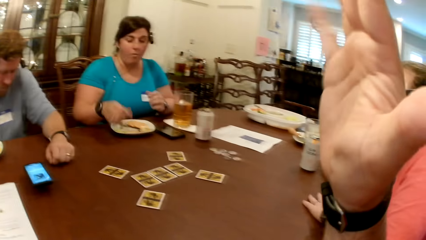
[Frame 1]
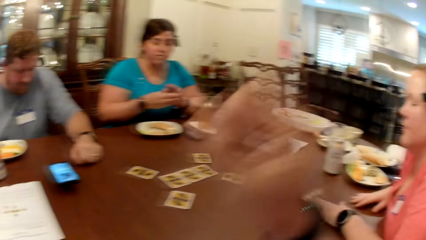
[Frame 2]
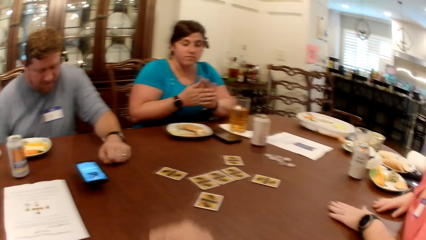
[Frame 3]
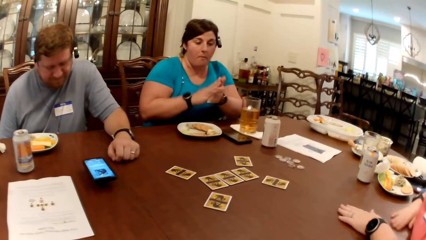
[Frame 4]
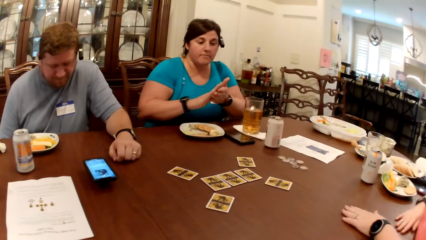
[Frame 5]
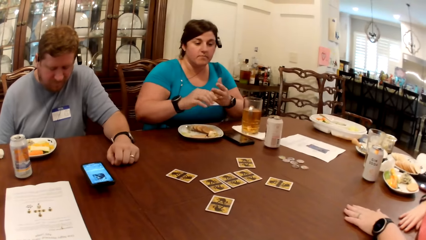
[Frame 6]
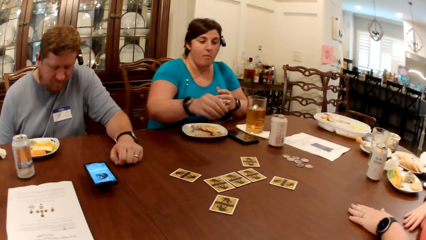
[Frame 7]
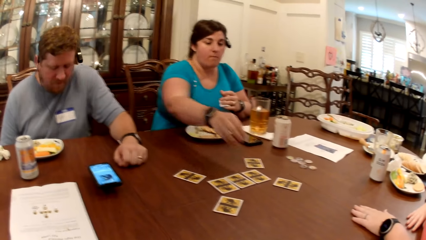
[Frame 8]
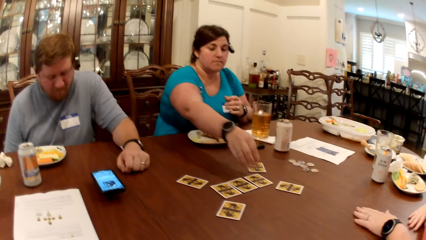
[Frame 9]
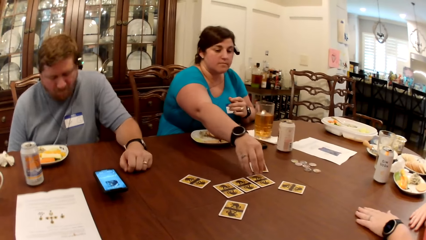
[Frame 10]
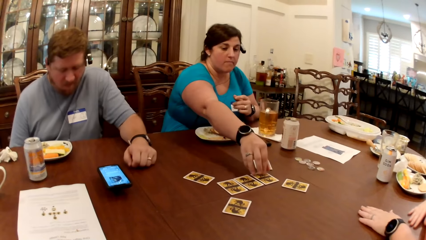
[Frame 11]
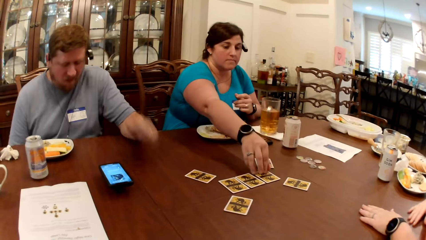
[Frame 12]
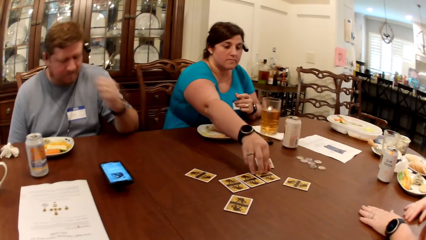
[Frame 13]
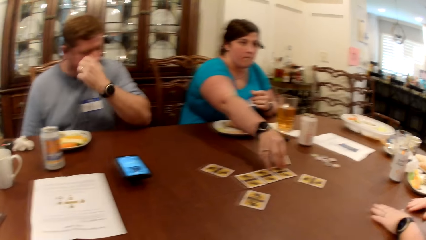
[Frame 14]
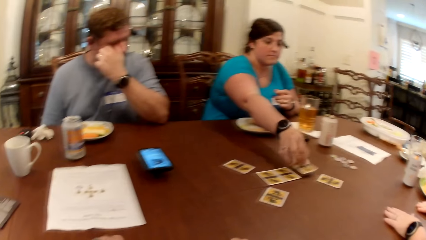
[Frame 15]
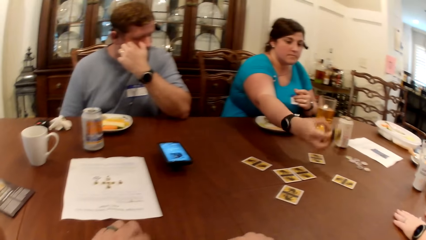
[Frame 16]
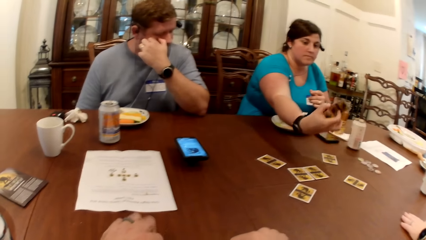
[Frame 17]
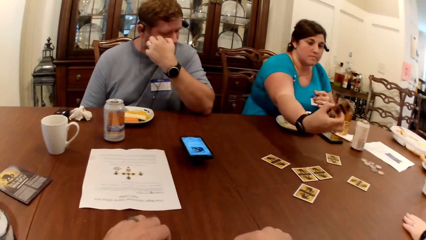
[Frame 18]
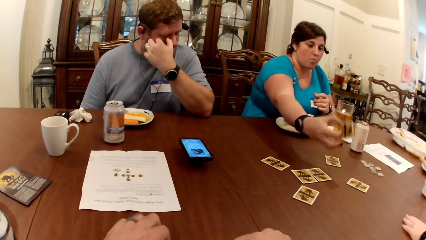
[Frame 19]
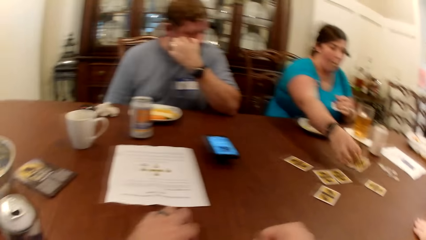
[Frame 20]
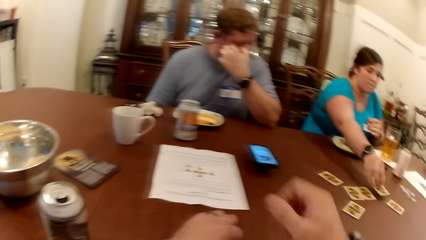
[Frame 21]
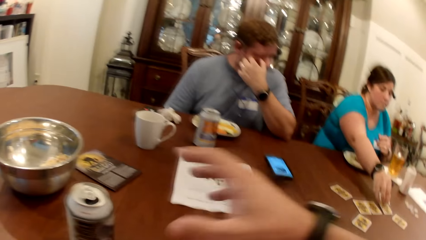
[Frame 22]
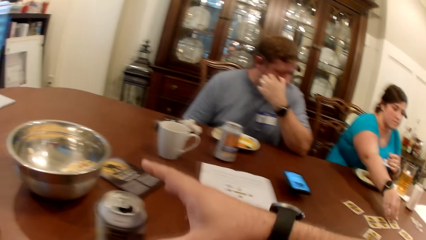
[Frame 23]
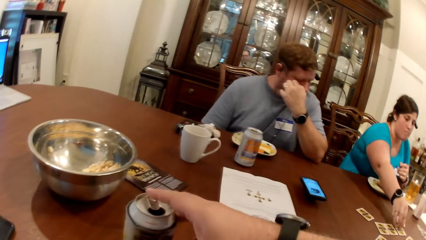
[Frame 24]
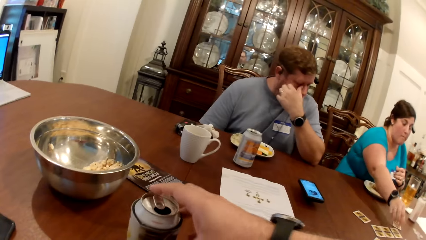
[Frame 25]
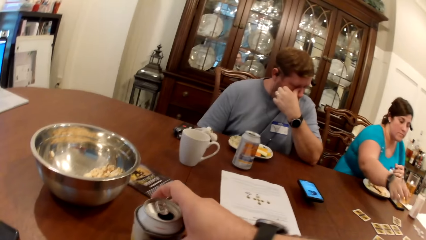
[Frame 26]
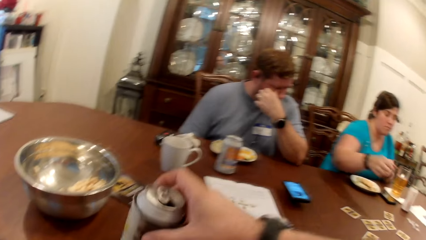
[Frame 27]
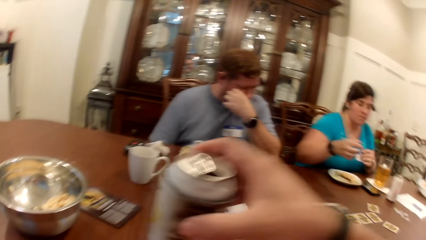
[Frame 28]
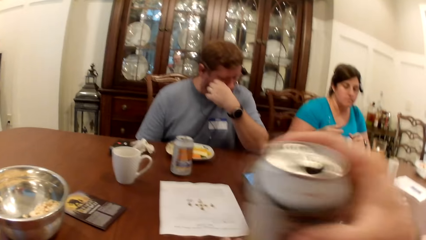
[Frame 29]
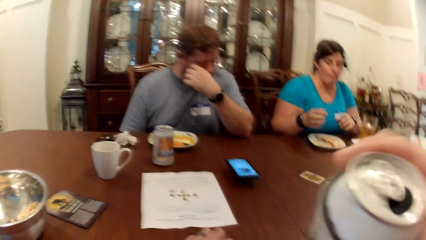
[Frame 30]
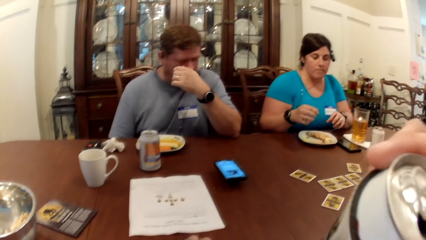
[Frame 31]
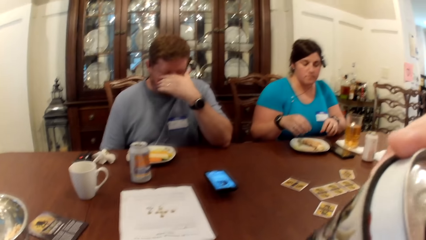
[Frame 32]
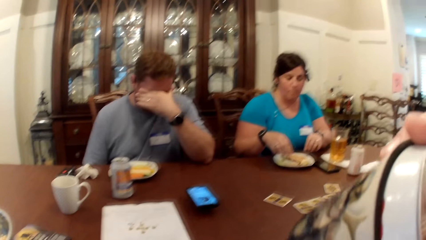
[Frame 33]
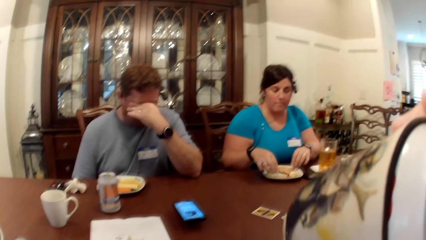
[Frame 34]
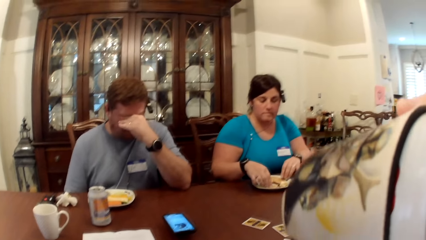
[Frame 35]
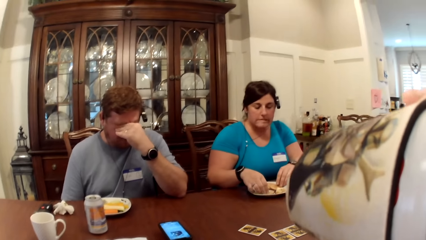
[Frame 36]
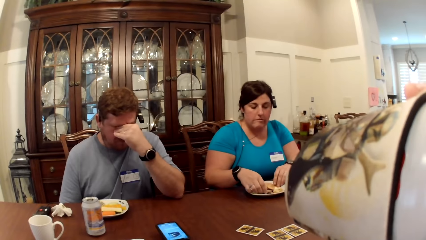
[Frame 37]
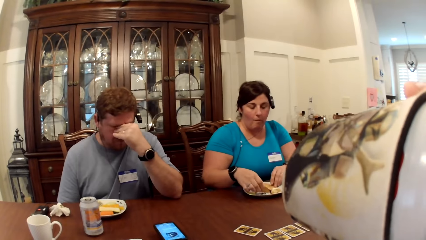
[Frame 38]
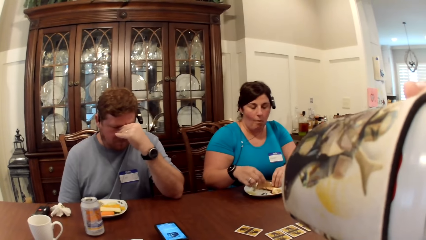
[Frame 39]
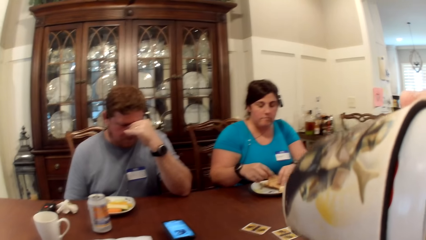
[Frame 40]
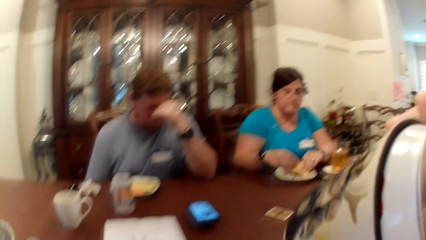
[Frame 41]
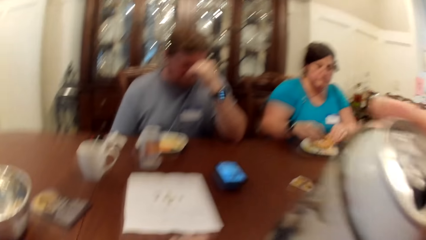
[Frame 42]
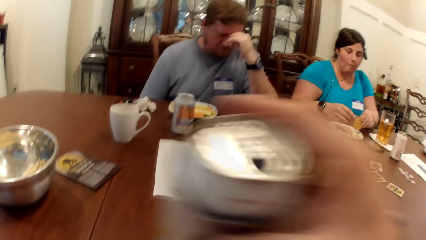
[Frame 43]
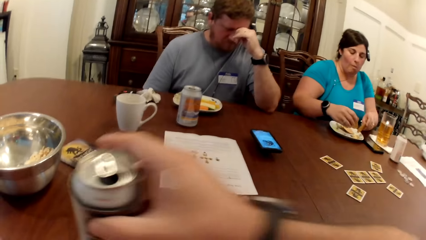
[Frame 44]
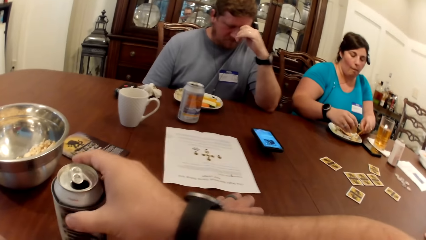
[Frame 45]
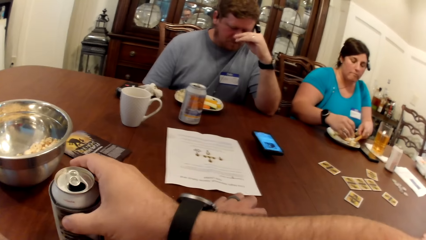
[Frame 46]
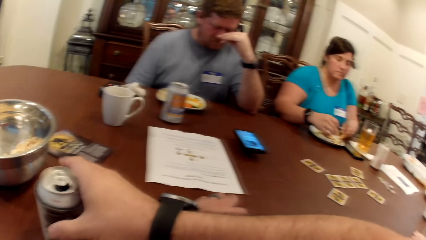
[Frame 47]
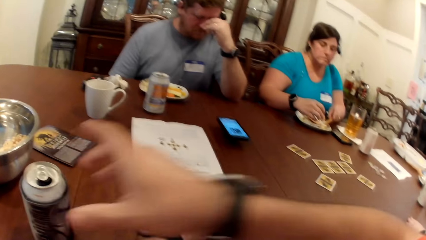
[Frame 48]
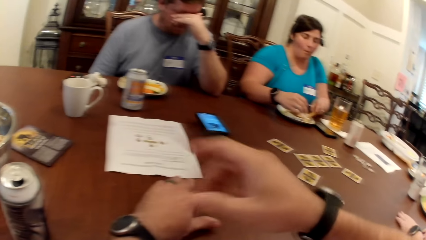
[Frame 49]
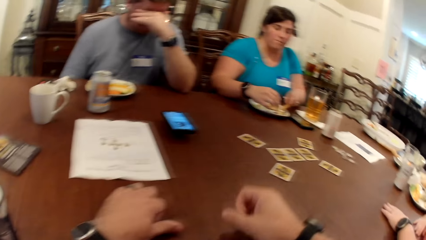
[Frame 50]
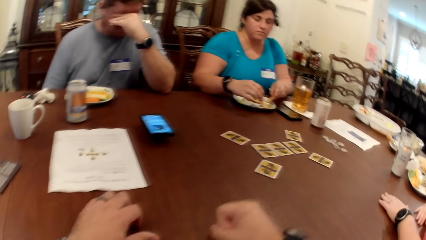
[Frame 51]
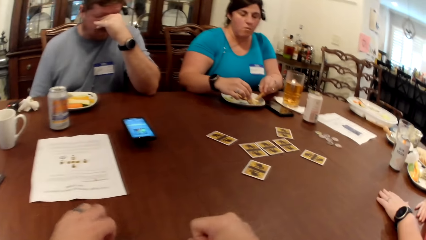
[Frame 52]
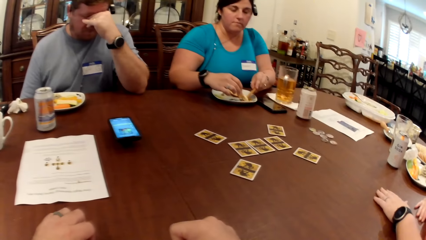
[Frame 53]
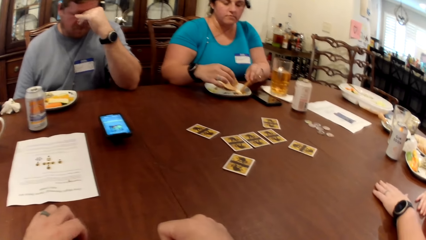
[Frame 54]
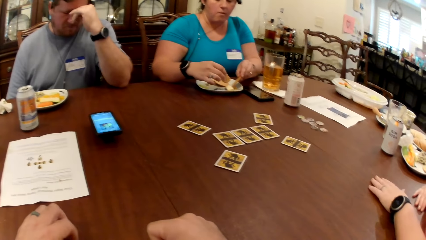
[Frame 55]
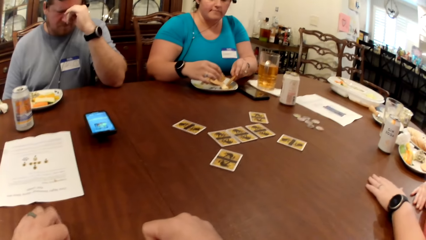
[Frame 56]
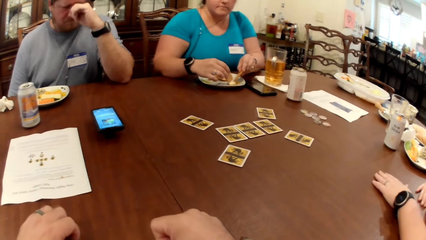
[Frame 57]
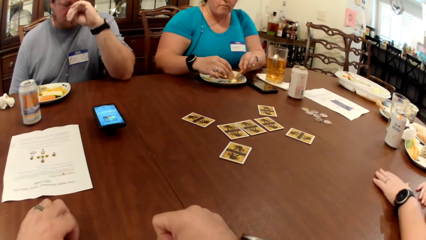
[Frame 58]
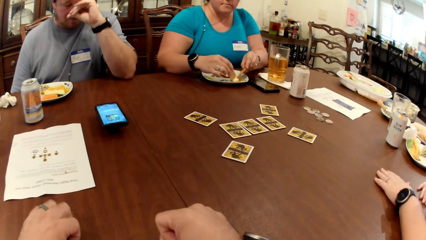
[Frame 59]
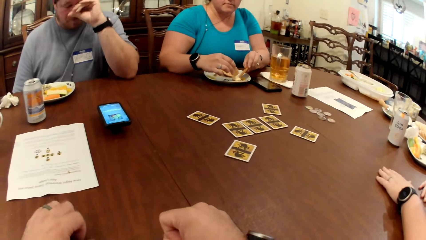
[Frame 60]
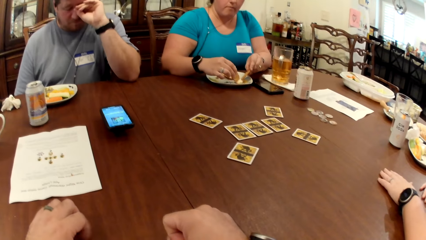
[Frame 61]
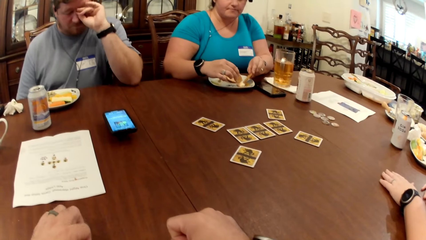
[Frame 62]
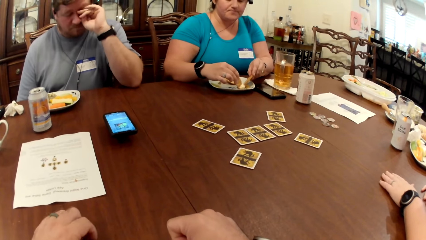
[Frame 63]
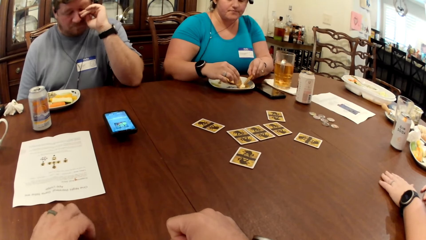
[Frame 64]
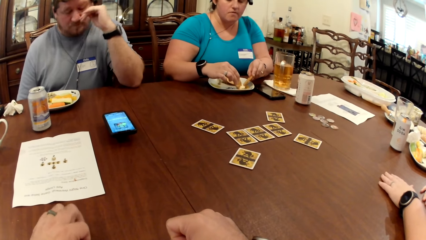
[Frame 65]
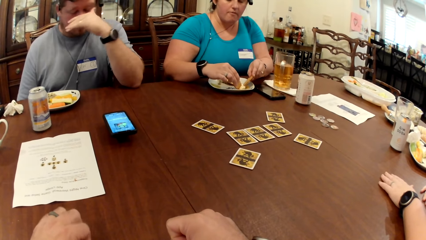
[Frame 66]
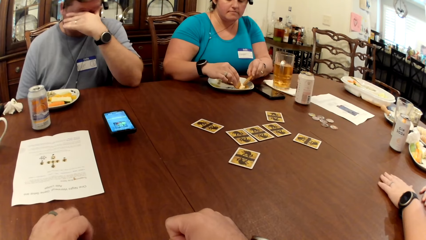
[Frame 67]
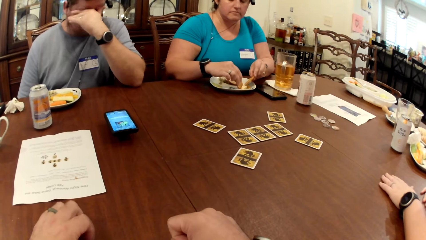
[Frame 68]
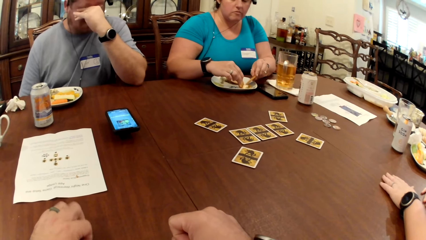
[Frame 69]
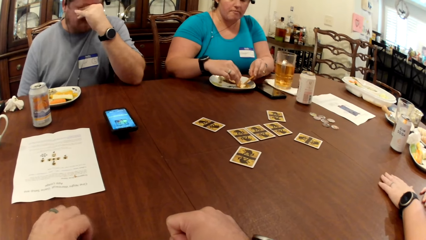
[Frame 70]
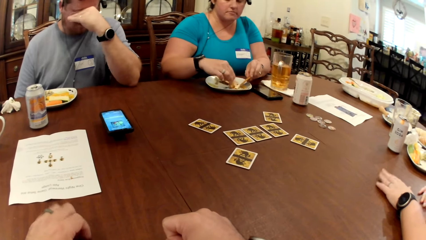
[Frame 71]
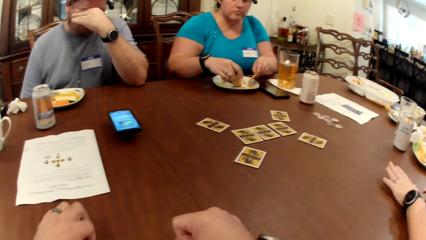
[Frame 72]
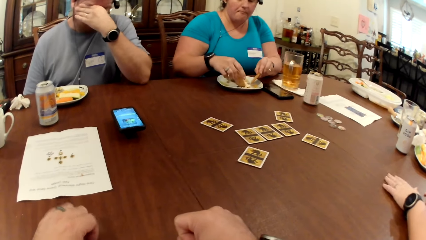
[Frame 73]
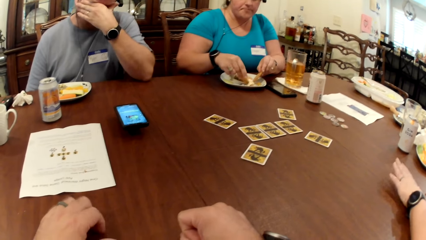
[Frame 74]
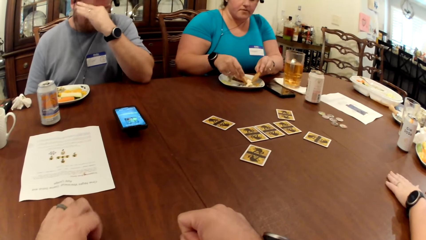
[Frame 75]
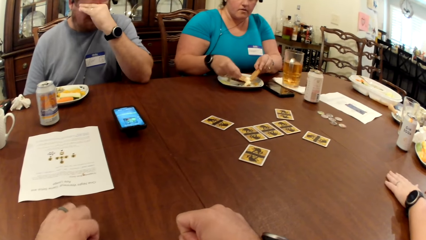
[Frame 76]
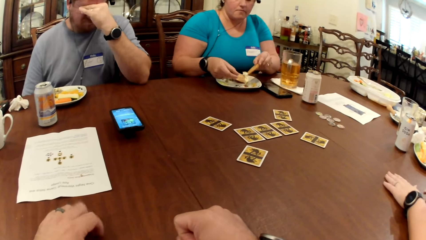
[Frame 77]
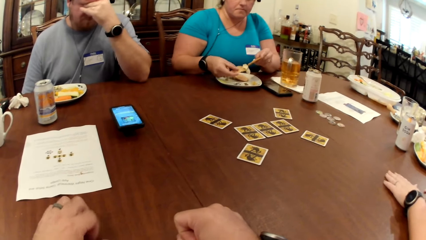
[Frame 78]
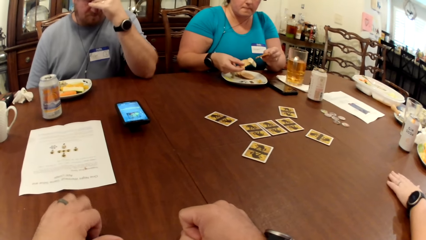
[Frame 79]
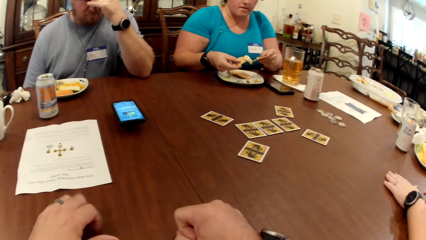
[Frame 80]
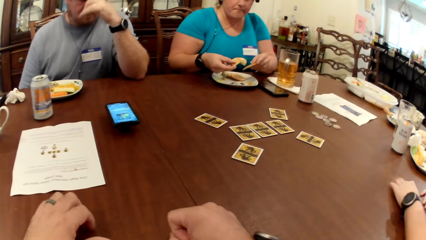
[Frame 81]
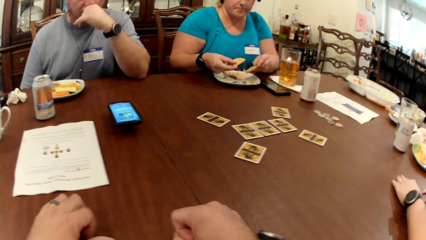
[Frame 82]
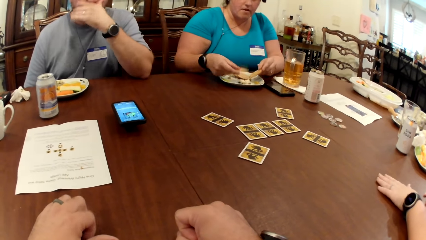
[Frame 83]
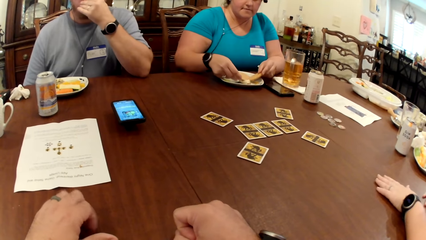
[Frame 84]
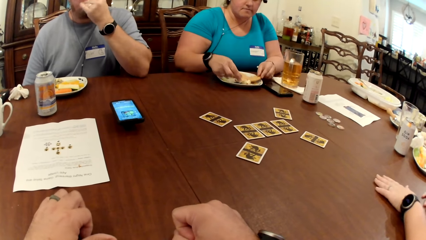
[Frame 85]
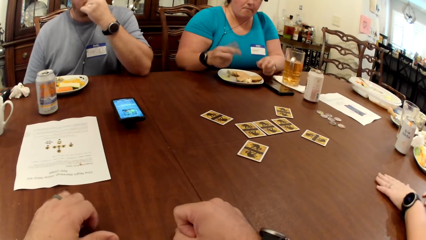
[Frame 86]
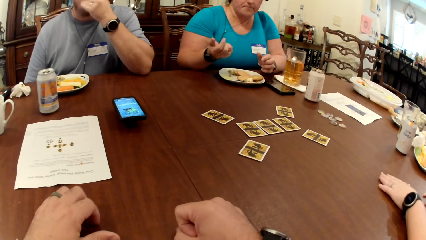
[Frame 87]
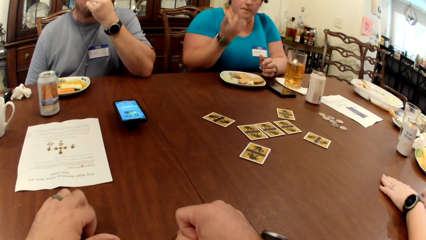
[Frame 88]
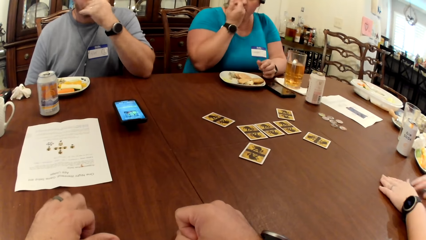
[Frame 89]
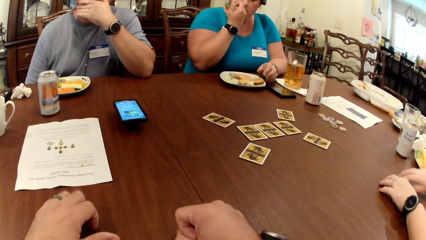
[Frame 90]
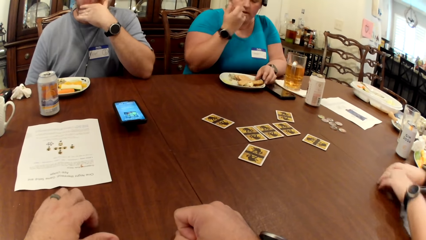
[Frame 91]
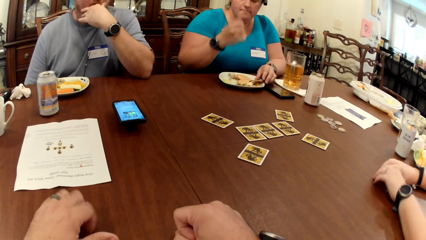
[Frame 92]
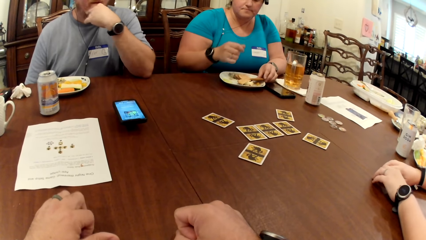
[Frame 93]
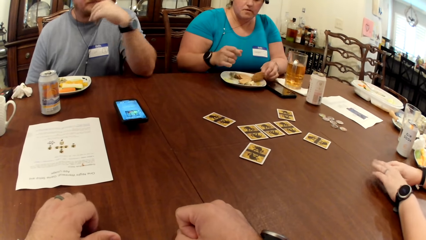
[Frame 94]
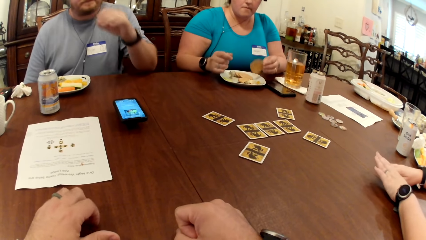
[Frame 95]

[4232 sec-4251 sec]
The woman rubs her hands together. The man touches his face with his left hand. The woman lifts a card on the table with her right hand and drops the card in her right hand on the table. The camera wearer lifts the can on the table with his right hand. He drinks from the can in his right hand. He drops the can in his right hand on the table and taps his left hand on the table. Another woman taps her left hand on the table and rubs the table with her left hand. The first woman licks a piece of biscuit in her right hand.
